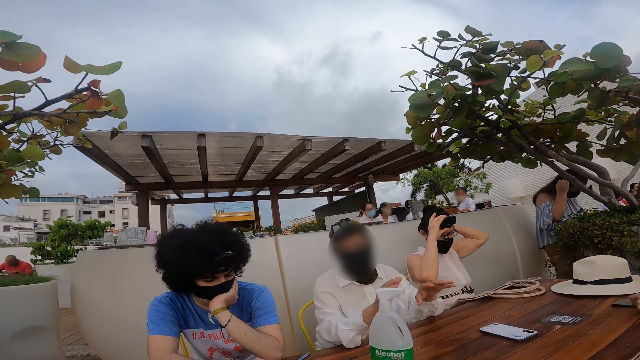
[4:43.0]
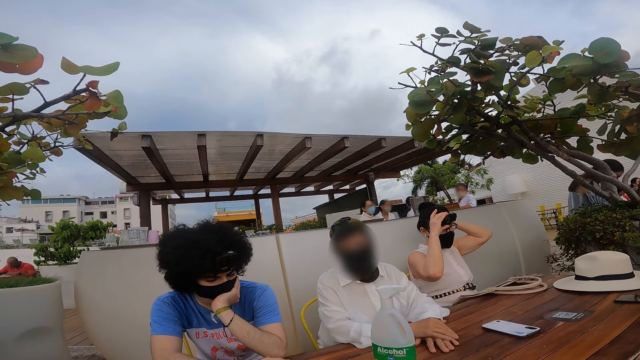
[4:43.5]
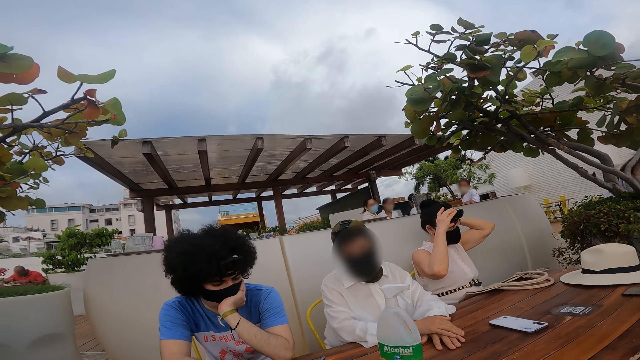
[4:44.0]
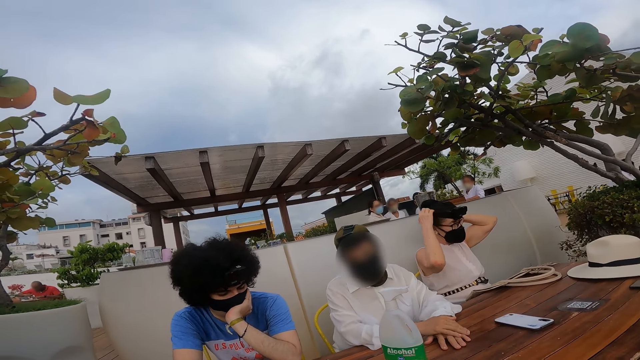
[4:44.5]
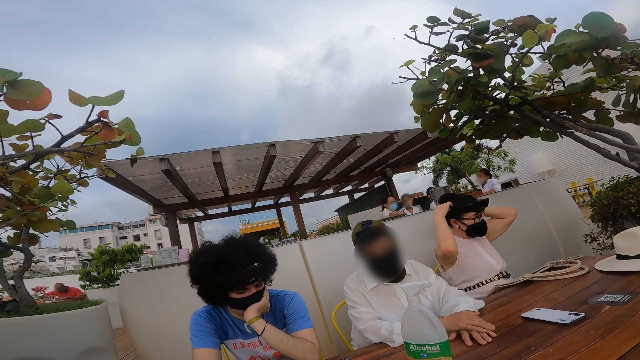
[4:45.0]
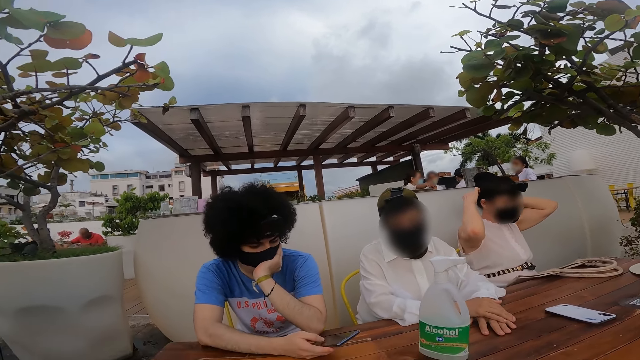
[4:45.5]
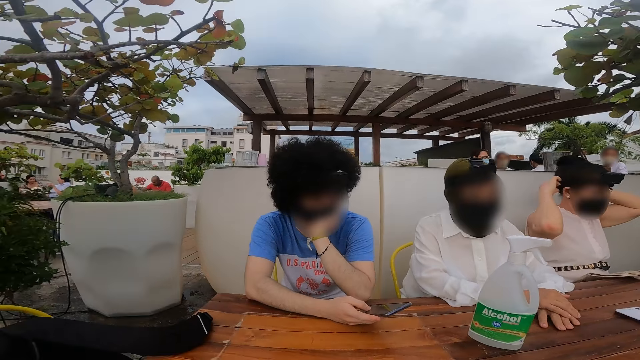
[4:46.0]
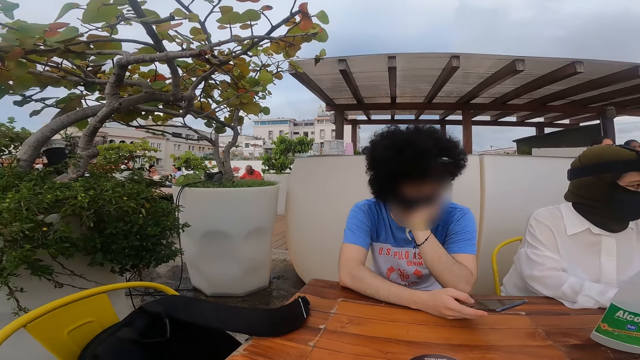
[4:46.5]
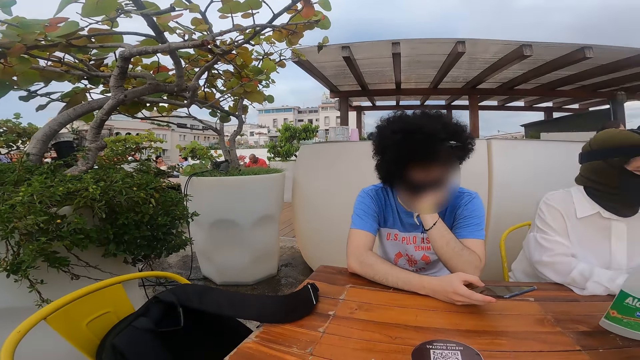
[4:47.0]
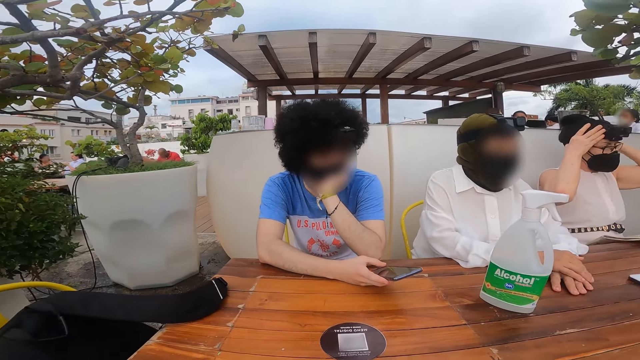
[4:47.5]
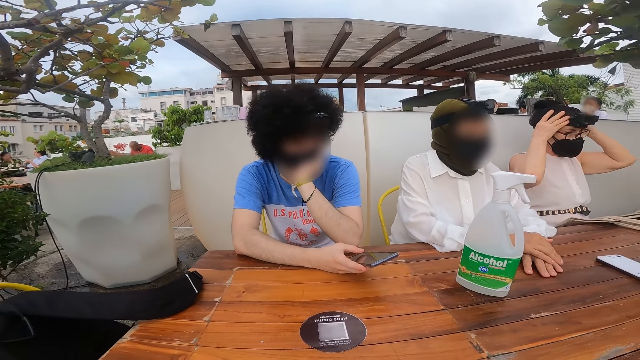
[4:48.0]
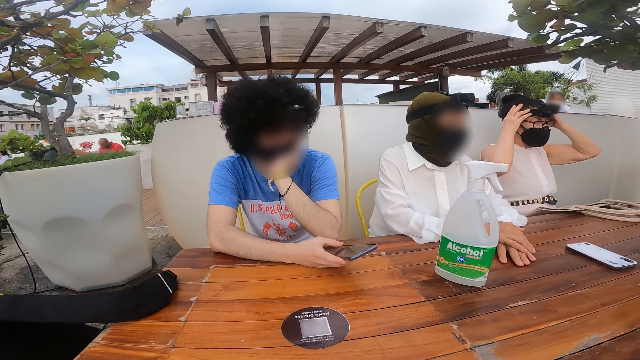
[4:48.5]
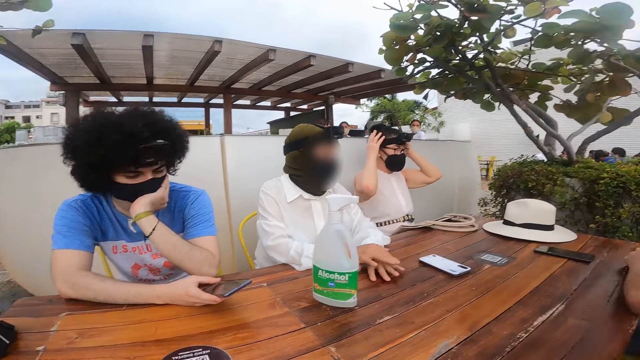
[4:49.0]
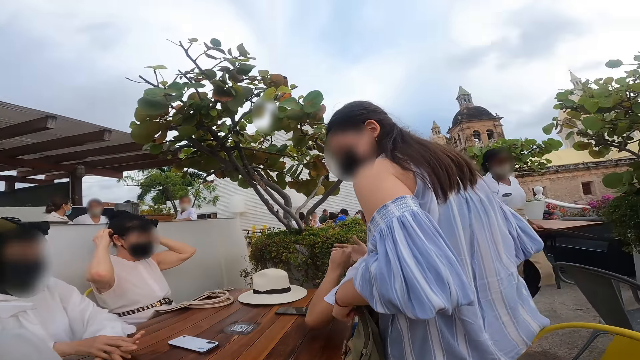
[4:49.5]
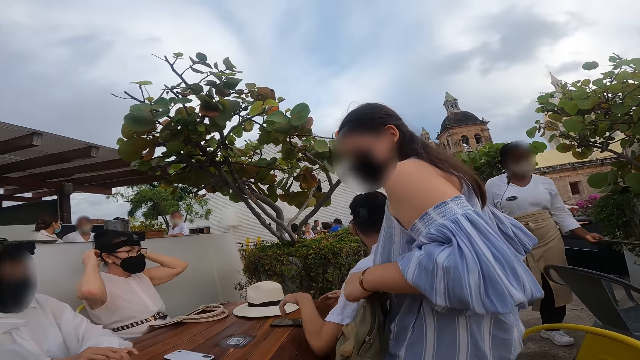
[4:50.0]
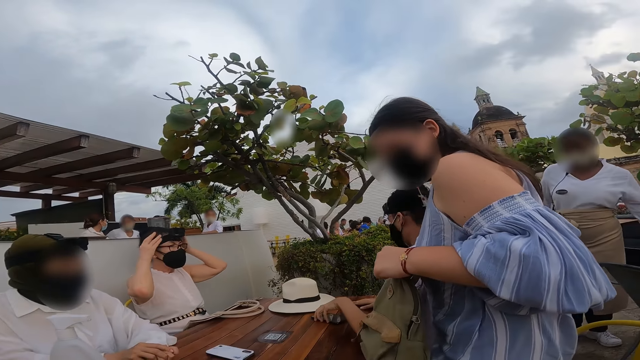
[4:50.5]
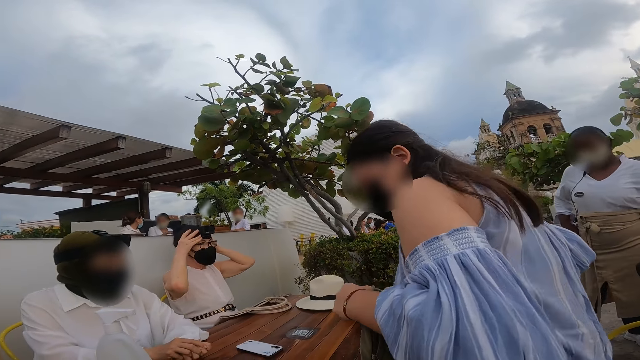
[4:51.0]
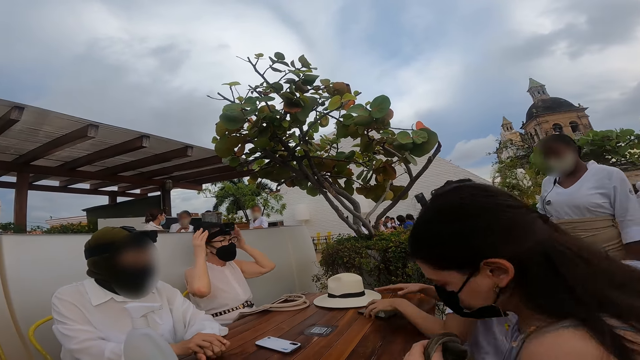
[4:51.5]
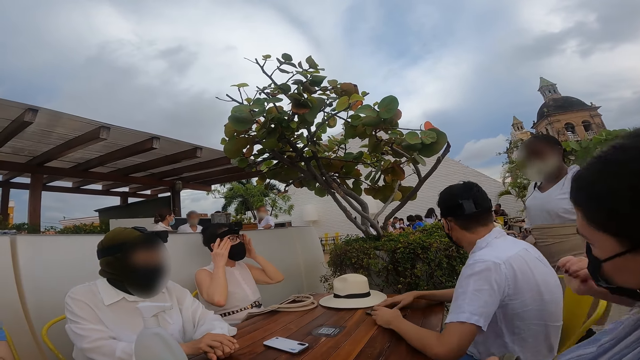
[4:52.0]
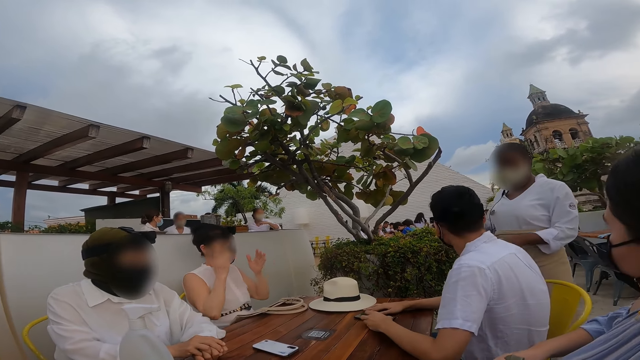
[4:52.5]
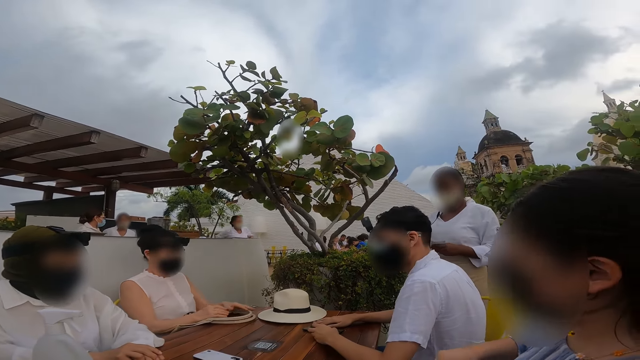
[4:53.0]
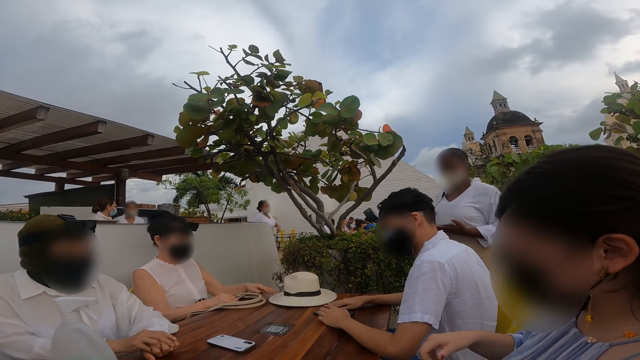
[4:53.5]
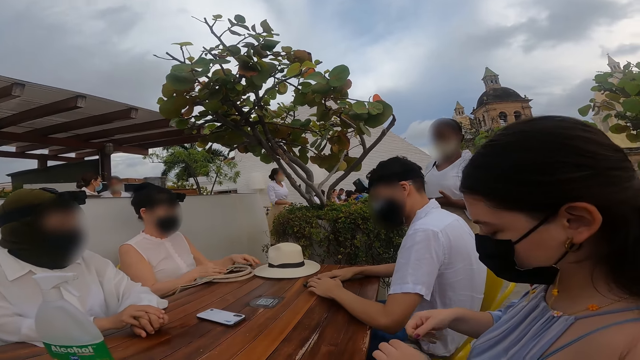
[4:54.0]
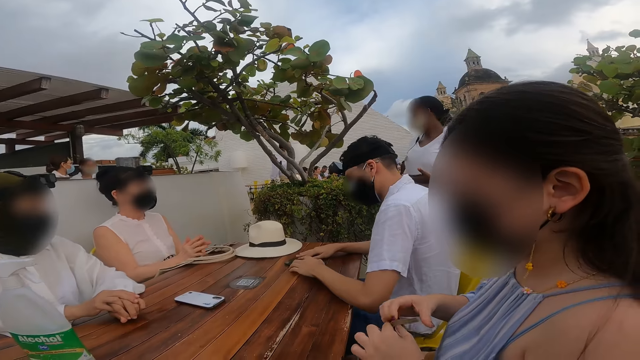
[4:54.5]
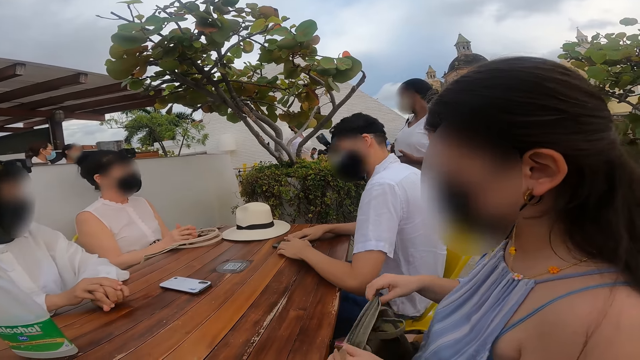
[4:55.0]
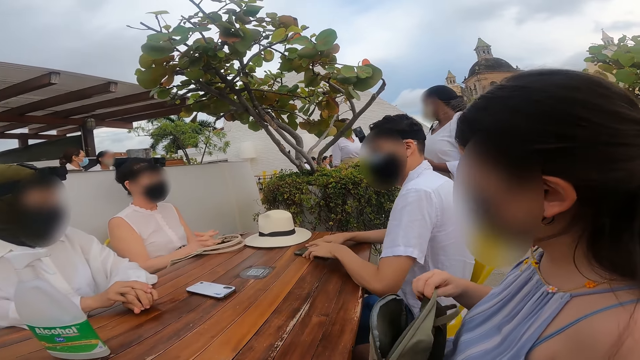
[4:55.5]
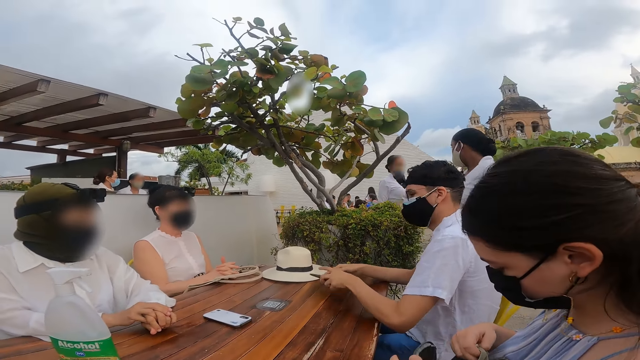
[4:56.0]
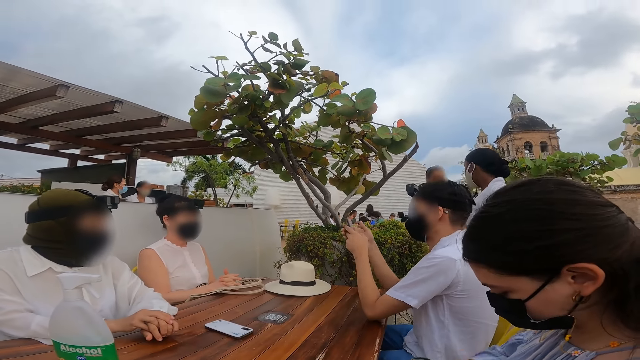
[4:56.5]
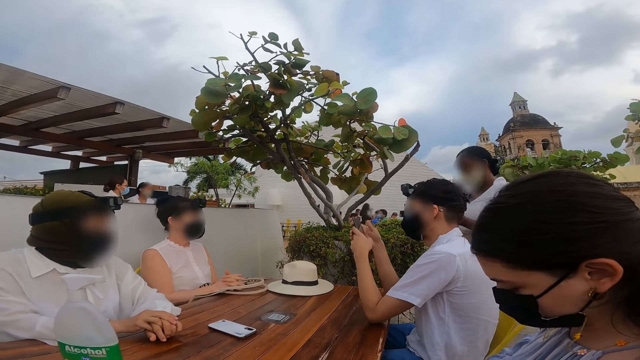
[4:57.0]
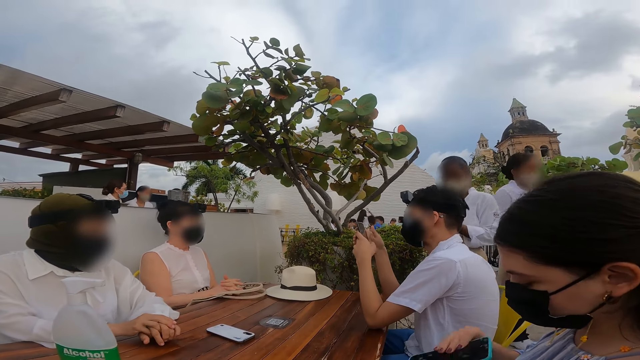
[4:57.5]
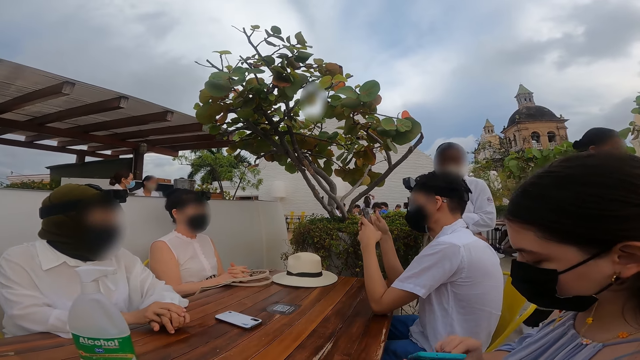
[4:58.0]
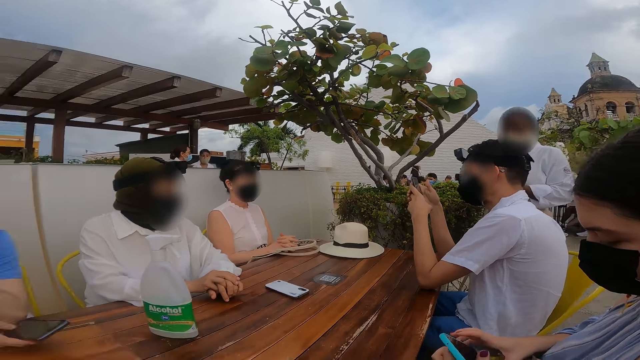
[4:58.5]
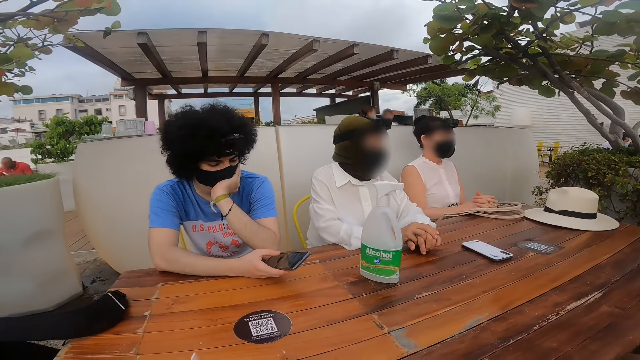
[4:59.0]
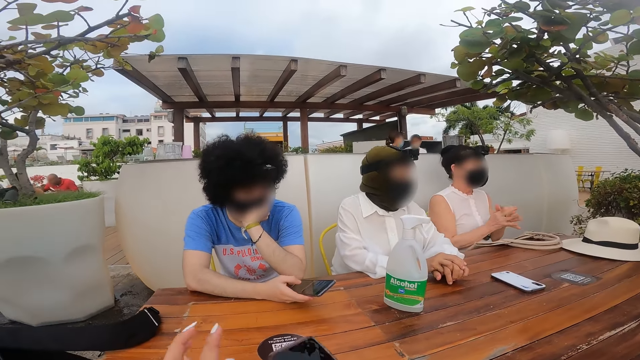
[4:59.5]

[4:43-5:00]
A person rolls her hair. Another person wears the camera. A woman sits next to the camera wearer. The woman opens her bag. A man operates his phone. Another man operates the phone with his hand.

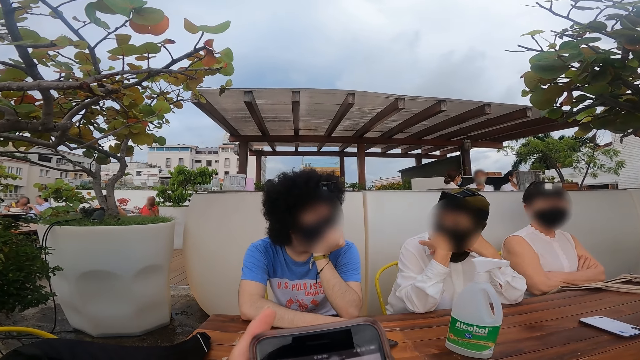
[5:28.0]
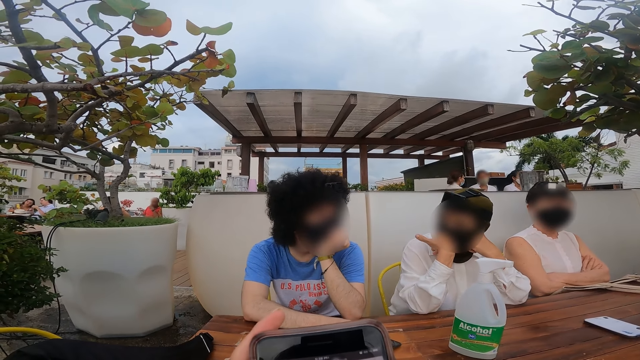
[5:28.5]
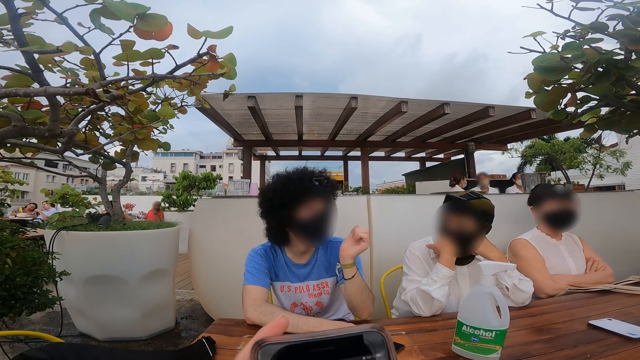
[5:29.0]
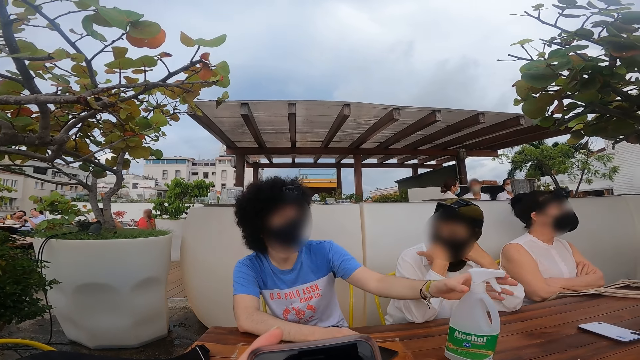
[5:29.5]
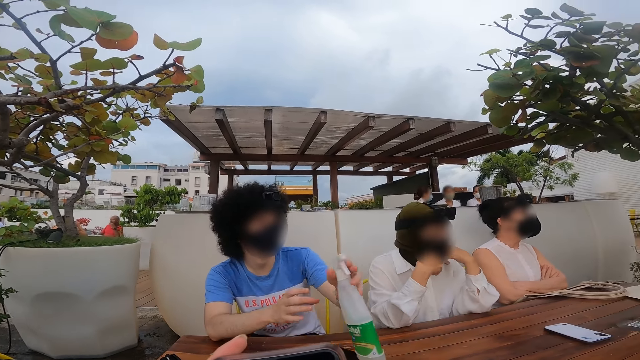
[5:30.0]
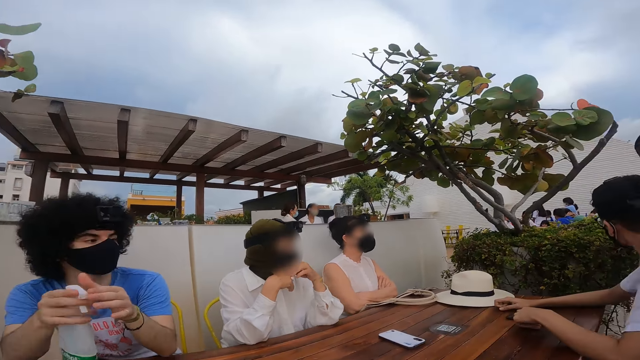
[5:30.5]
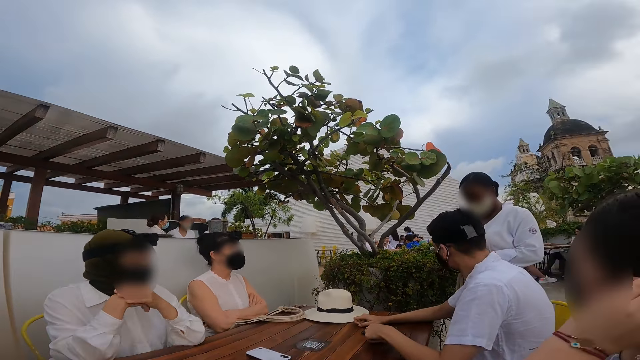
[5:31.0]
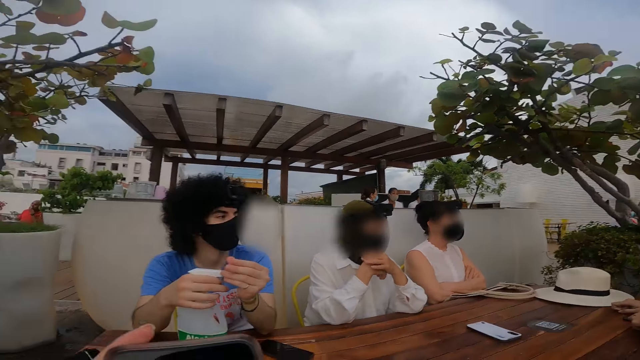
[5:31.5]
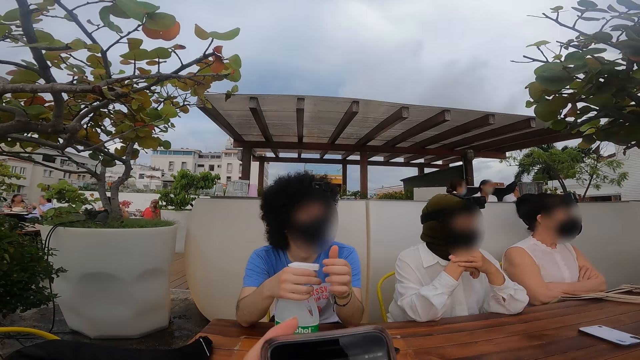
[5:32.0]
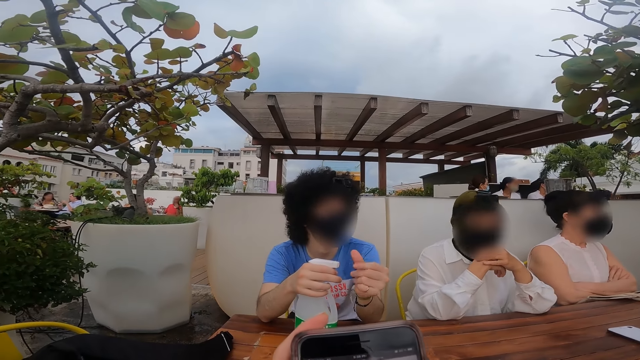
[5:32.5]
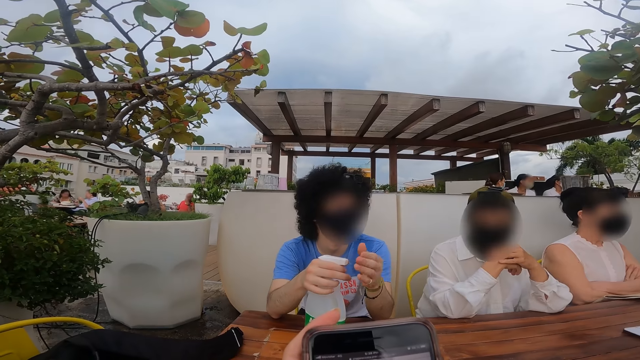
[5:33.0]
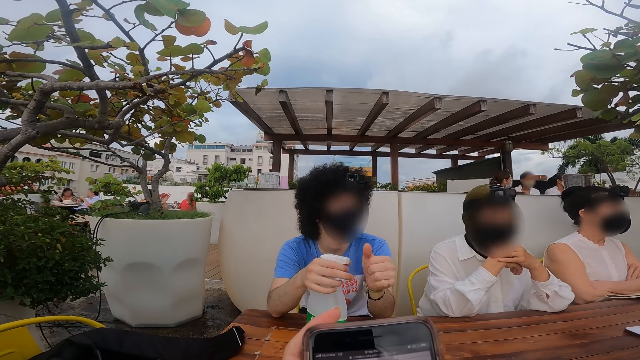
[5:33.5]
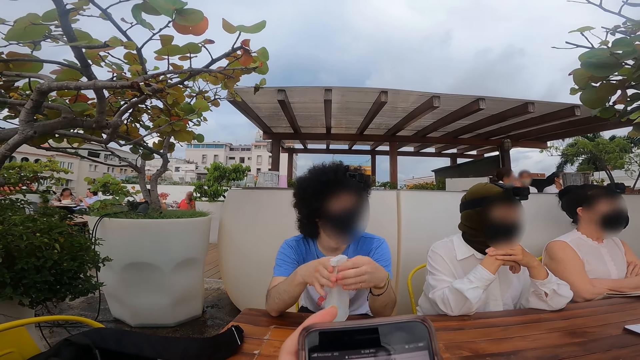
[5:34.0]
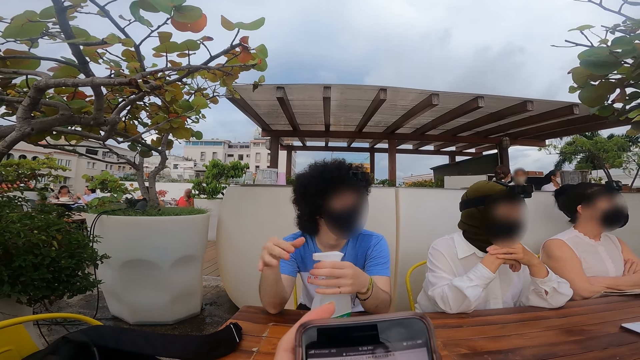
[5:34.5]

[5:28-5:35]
A man picks up a bottle on the table. The man sanitizes his hands with a sanitizer. The camera wearer looks around. They operate a phone.
